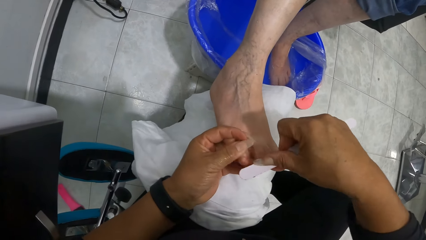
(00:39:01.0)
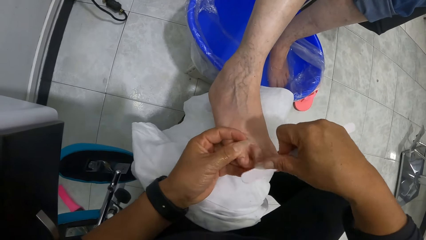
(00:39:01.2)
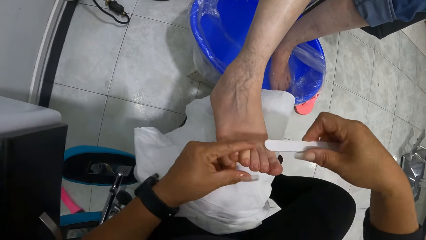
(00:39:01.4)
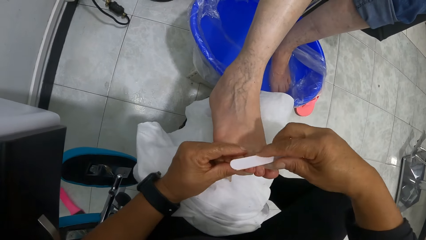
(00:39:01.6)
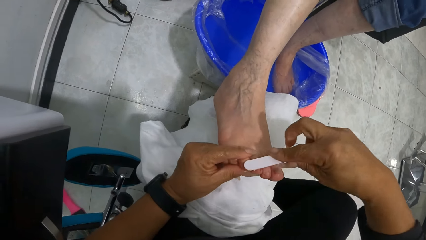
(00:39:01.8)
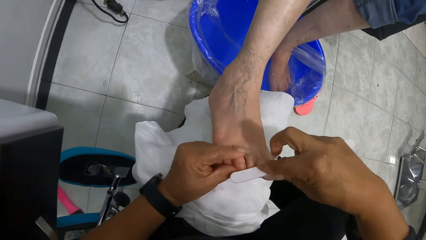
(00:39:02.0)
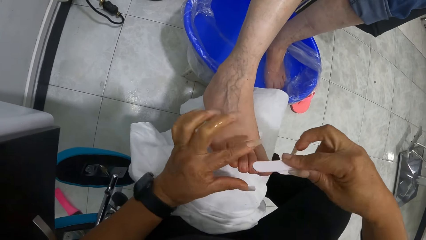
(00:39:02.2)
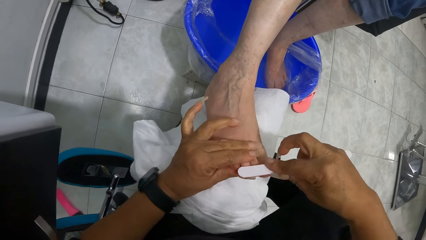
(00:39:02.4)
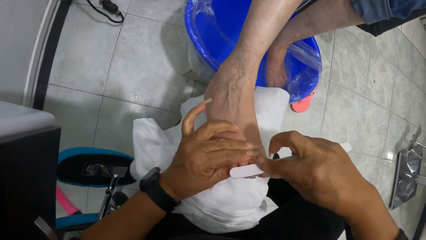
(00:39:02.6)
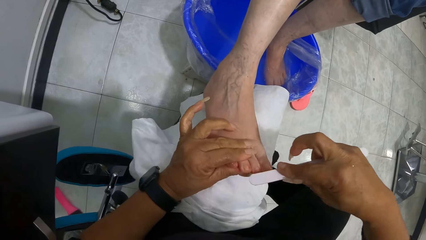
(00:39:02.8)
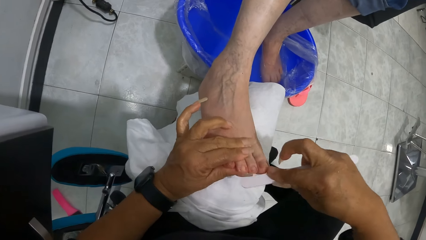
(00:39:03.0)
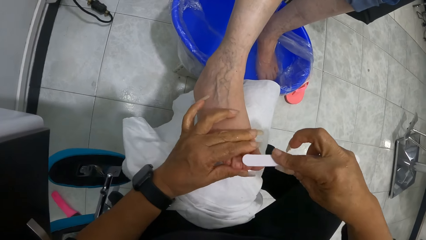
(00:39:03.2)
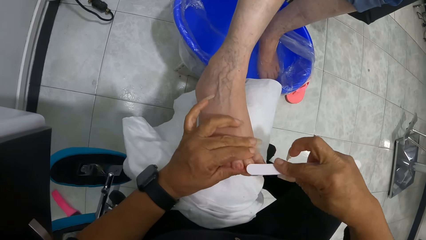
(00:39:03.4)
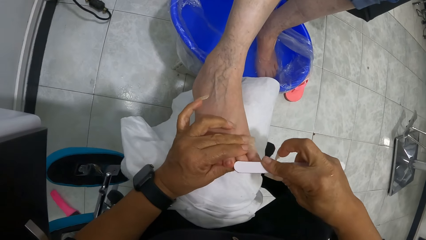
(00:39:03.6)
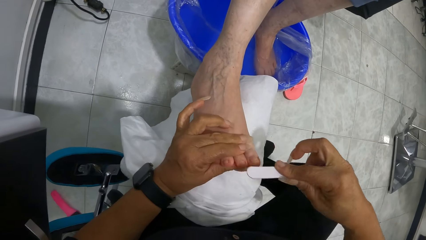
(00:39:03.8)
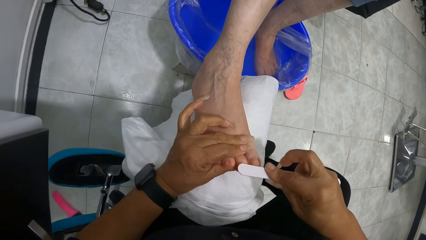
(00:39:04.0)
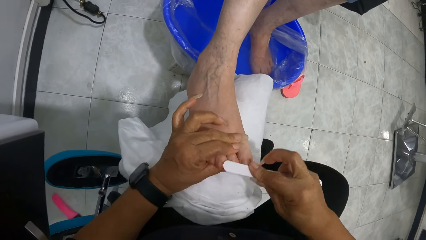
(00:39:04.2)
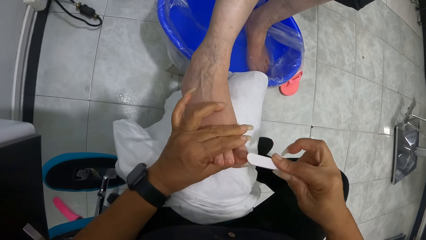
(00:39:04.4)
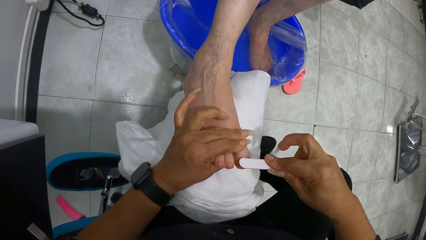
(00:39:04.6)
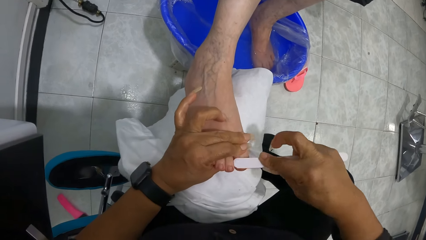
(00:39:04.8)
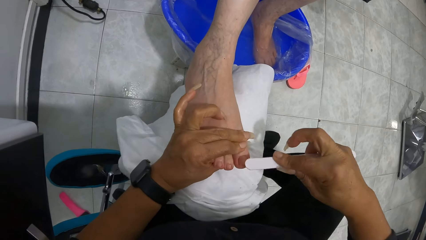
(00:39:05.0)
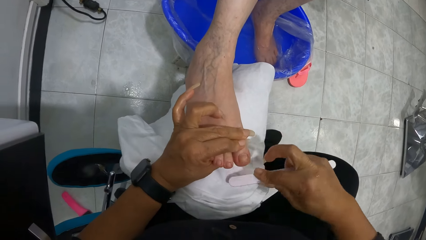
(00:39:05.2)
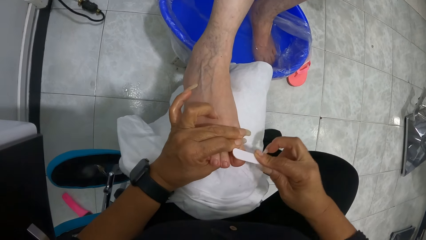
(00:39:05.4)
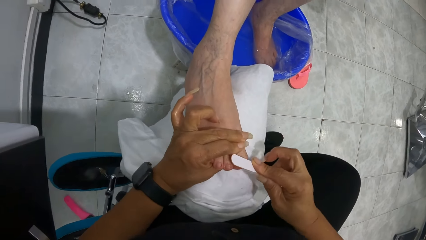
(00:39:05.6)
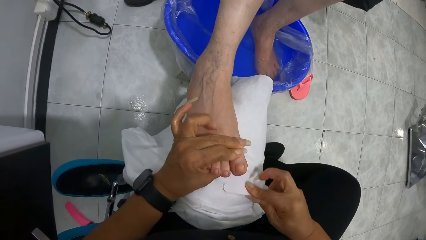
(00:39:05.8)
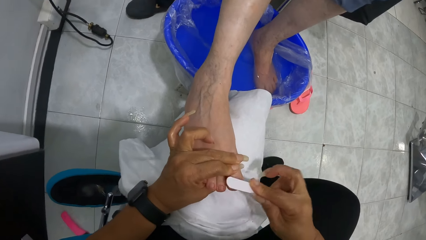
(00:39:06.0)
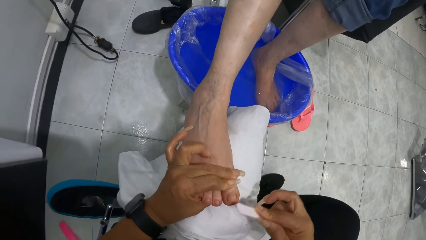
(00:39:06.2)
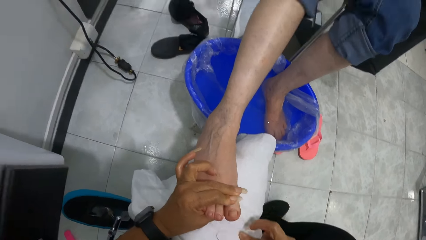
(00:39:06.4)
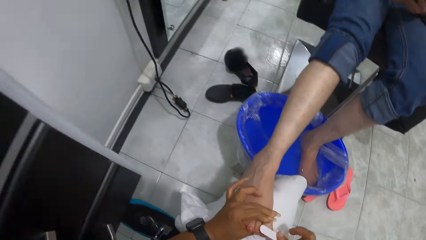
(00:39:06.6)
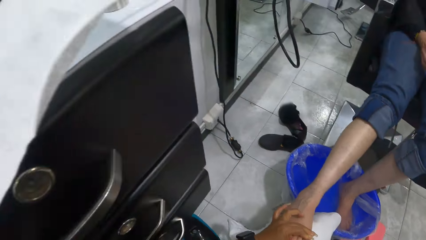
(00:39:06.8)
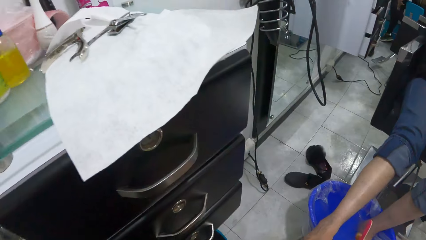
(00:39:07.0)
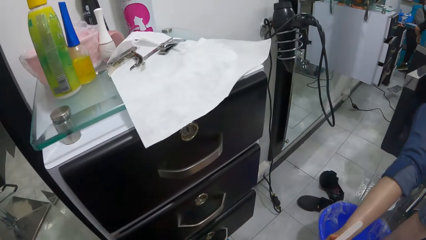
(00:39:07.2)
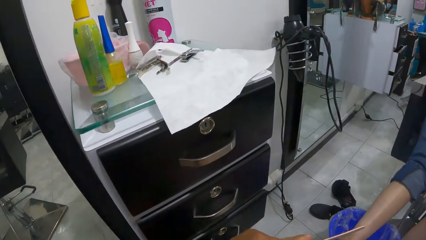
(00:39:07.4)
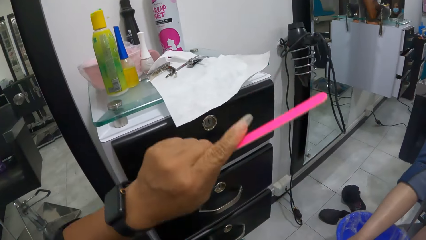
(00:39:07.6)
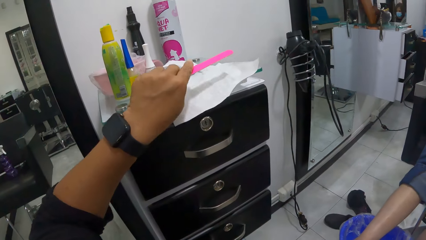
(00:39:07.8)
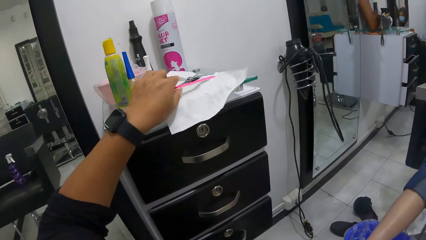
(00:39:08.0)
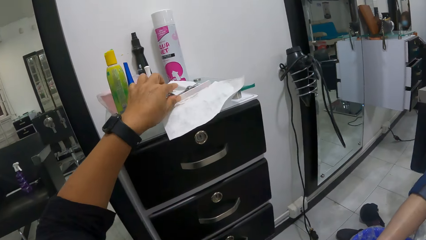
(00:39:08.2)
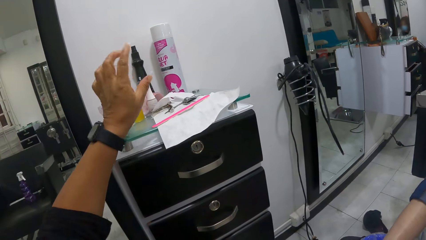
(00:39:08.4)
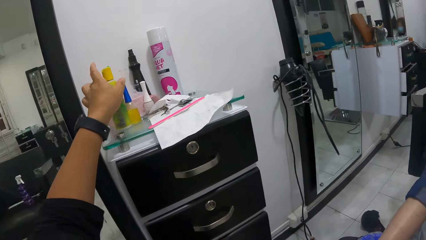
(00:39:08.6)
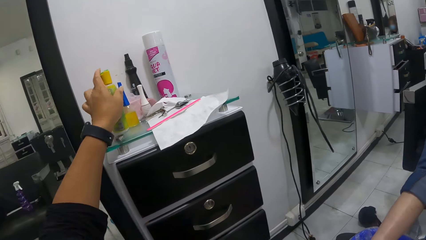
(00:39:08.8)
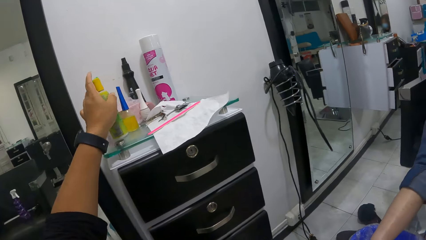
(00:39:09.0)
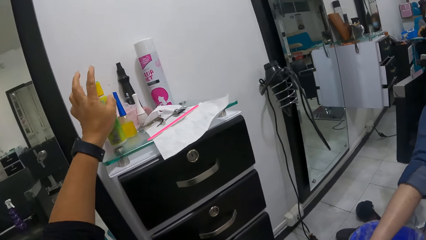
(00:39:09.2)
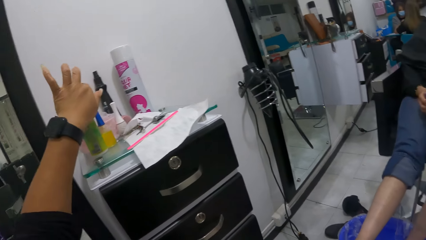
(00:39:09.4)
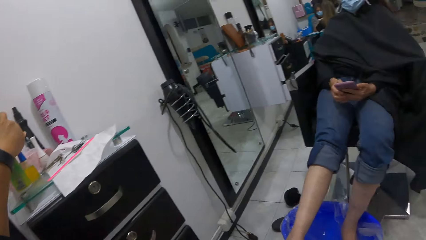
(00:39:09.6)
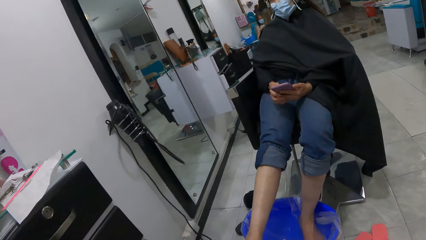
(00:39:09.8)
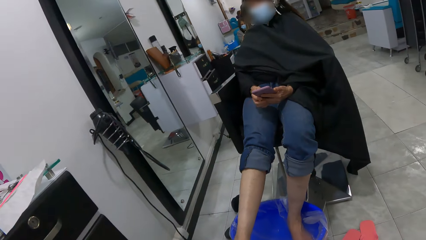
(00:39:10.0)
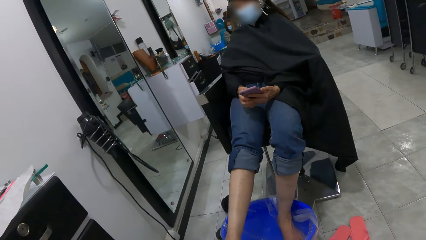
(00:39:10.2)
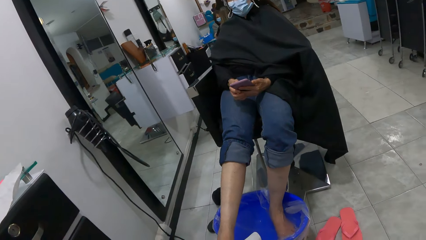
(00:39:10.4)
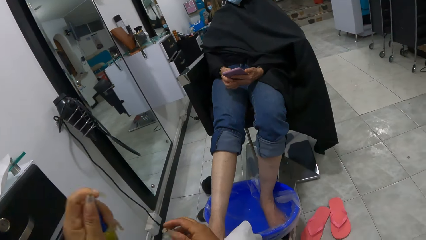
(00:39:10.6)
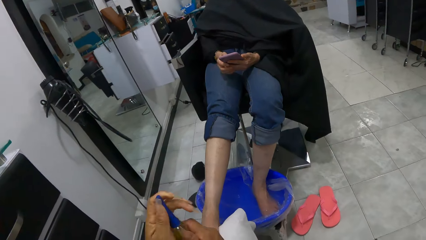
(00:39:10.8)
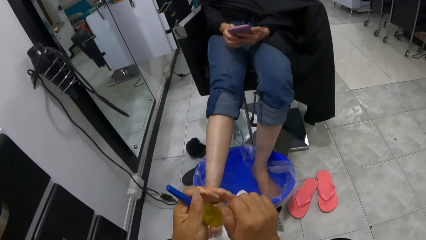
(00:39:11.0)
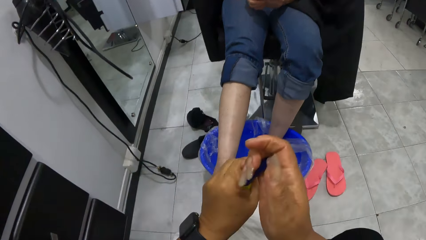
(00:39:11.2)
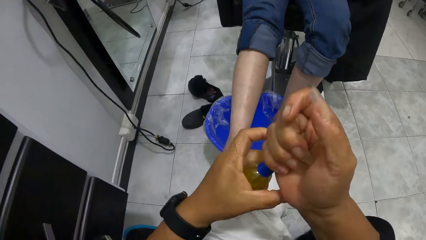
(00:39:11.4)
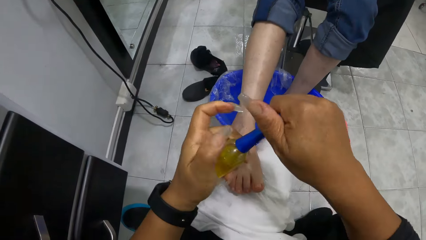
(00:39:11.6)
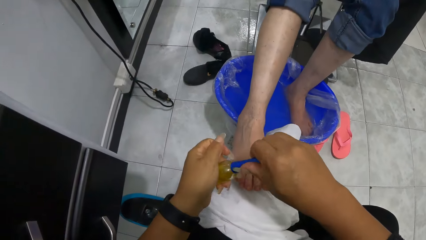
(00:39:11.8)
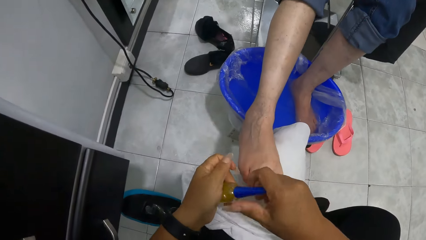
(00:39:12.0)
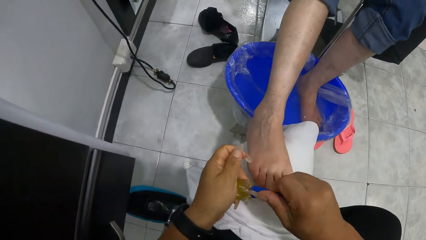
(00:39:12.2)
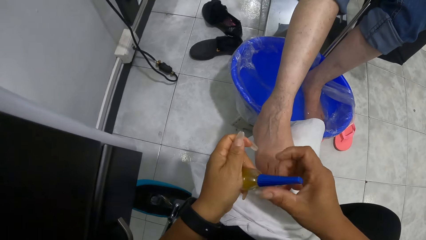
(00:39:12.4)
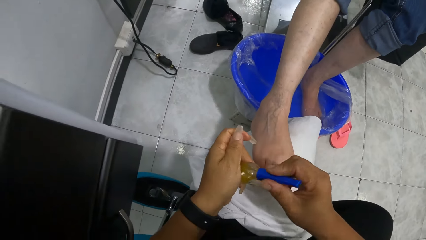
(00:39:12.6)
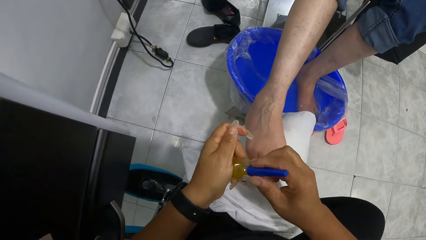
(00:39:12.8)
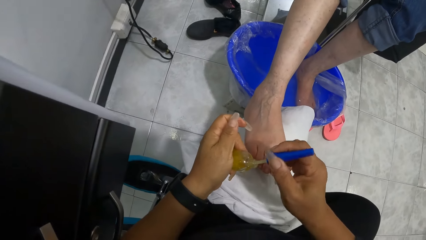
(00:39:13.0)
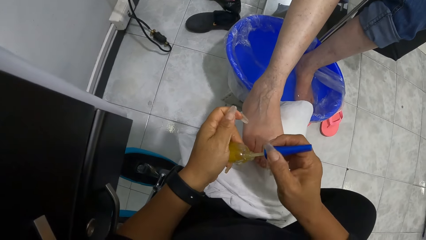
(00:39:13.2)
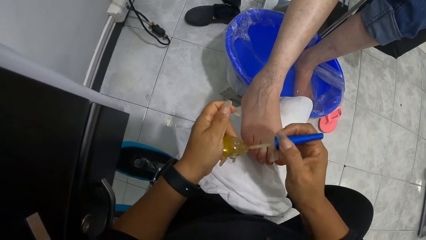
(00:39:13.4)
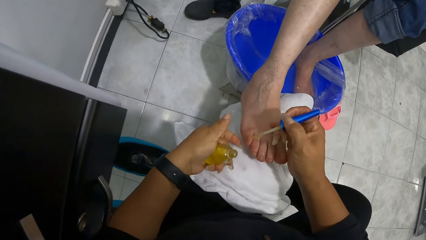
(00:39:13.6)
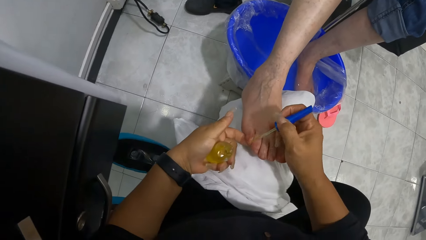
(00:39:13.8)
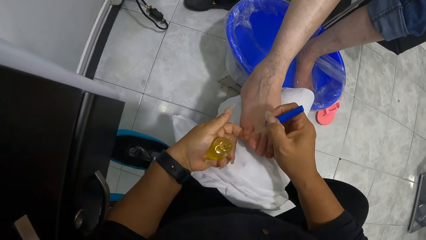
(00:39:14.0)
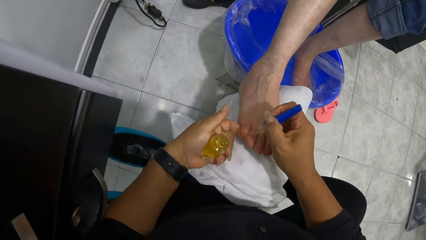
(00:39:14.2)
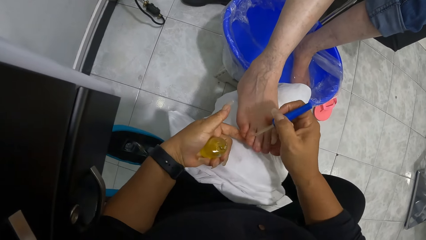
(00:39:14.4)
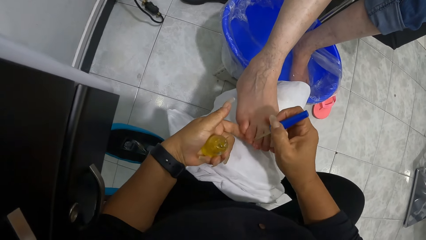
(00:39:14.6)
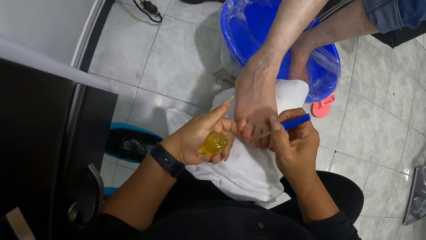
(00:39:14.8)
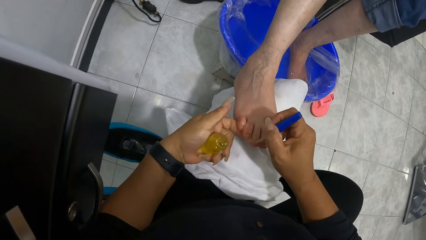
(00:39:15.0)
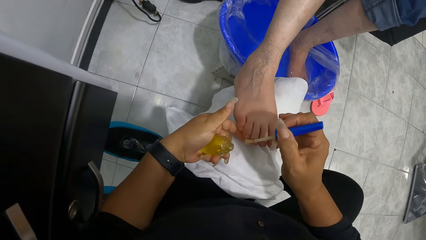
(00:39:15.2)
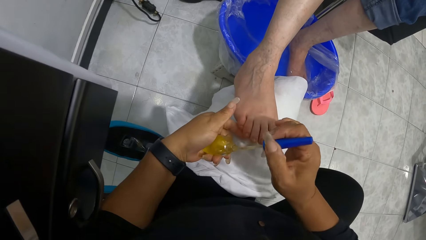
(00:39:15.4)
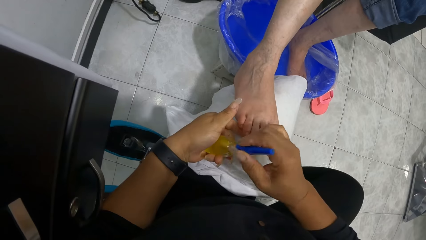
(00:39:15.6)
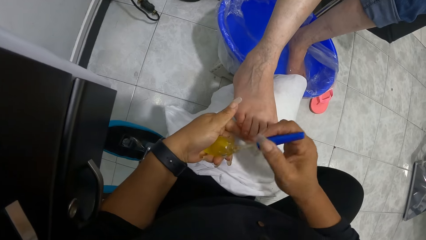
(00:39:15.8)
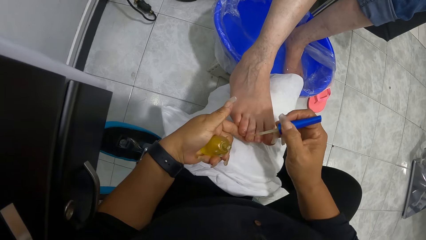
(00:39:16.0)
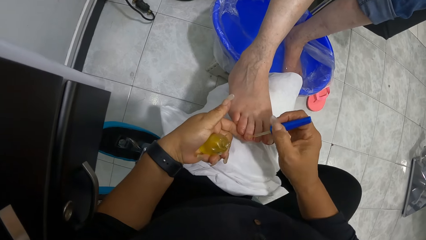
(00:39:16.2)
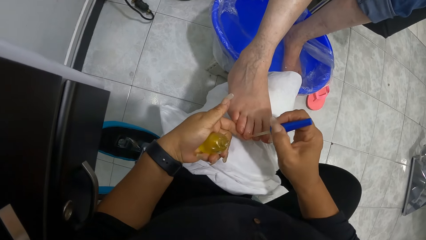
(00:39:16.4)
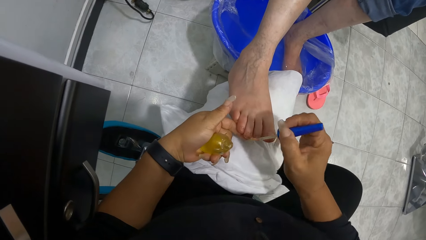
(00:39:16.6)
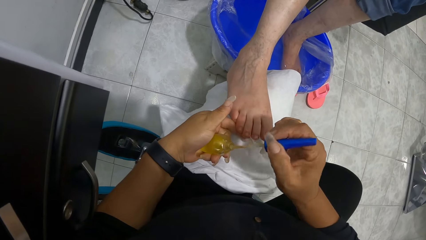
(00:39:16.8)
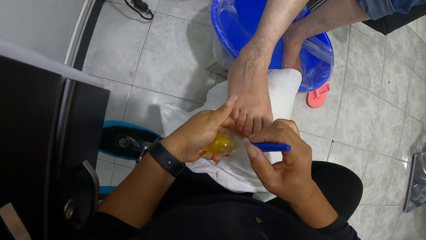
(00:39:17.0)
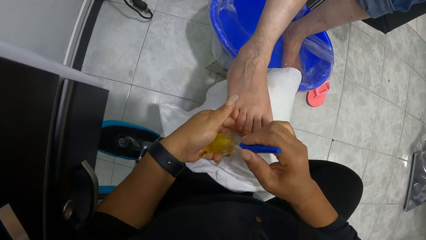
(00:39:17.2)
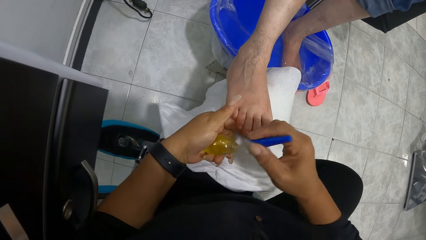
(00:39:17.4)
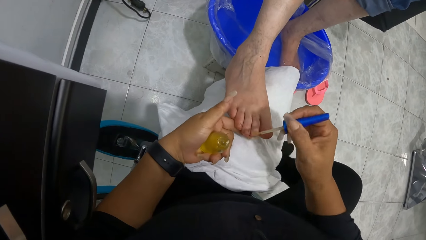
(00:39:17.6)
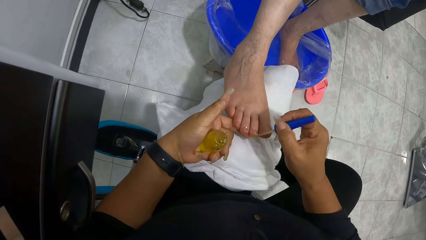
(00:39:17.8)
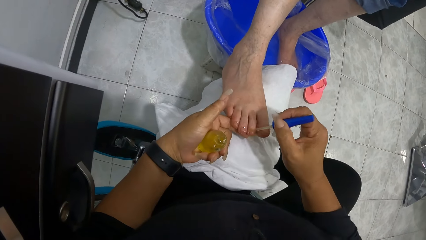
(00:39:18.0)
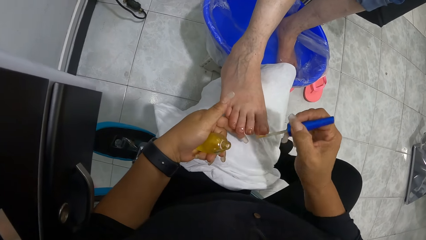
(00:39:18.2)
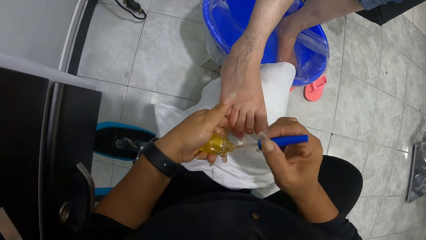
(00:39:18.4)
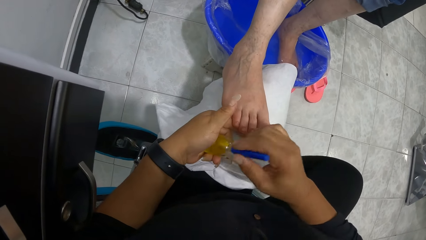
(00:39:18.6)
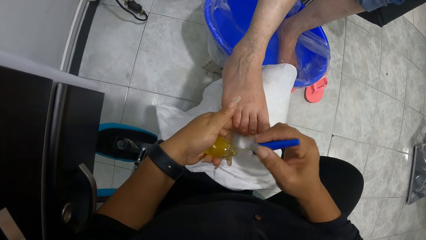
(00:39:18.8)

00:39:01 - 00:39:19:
The camera wearer files the nail on the woman's right foot with the nail file in her right hand. She files it repeatedly. She places the nail file on the table with her left hand. She places her left hand on a bottle of cream on the table. She picks up a bottle of nail hardener from the table with her left hand. She opens the cover of the nail hardener in her left hand with her right hand. She applies the nail hardener to the finger on the woman's right foot with the nail hardener brush in her right hand. She applies it again. She dips the nail hardener brush in her right hand into the bottle of nail hardener in her left hand. She applies the nail hardener to the finger on the woman's right foot with the nail hardener brush in her right hand. She dips the nail hardener brush in her right hand into the bottle of nail hardener in her left hand. She applies the nail hardener to the finger on the woman's right foot with the nail hardener brush in her right hand. She dips the nail hardener brush in her right hand into the bottle of nail hardener in her left hand.
